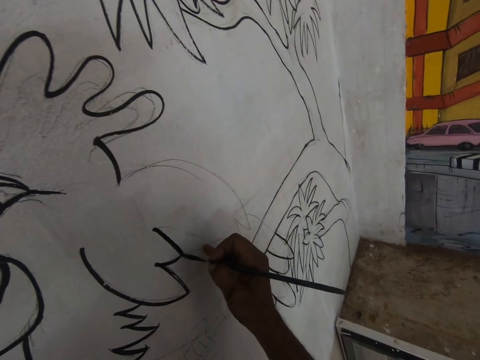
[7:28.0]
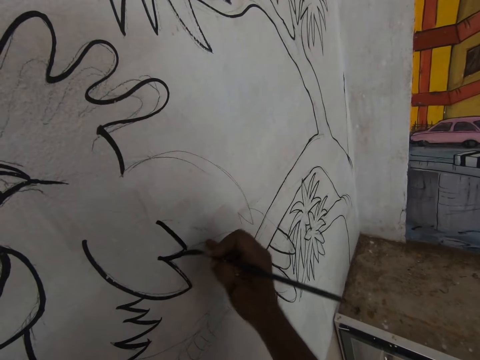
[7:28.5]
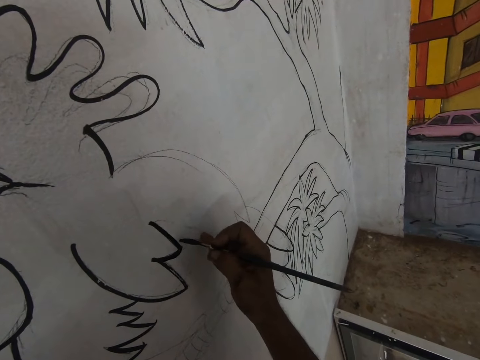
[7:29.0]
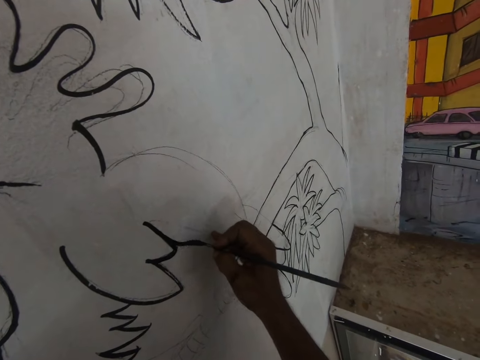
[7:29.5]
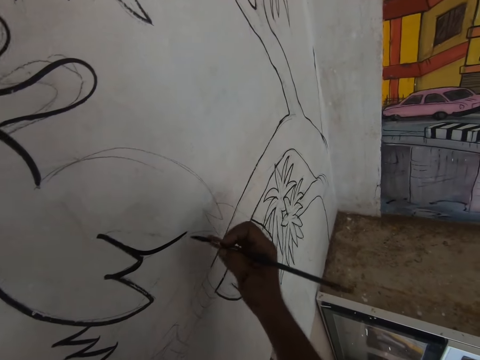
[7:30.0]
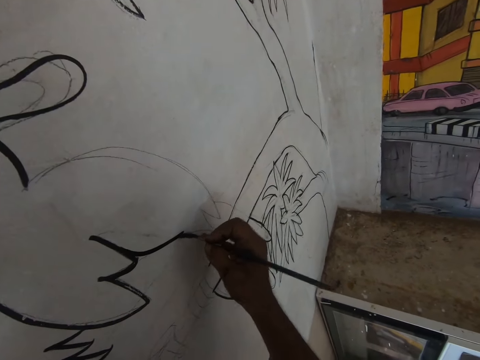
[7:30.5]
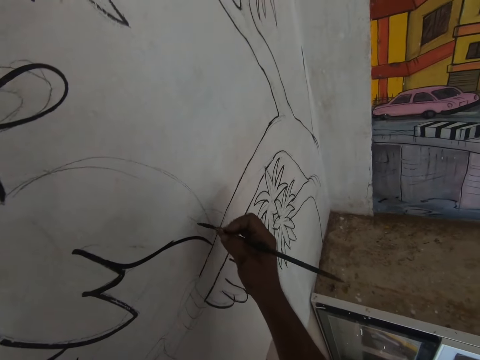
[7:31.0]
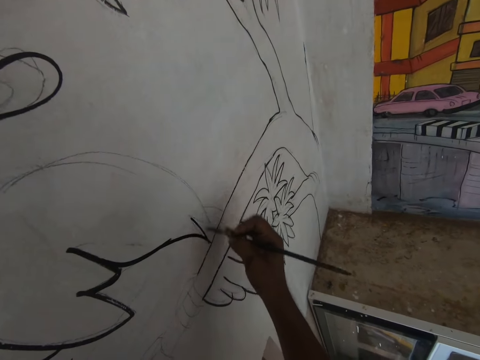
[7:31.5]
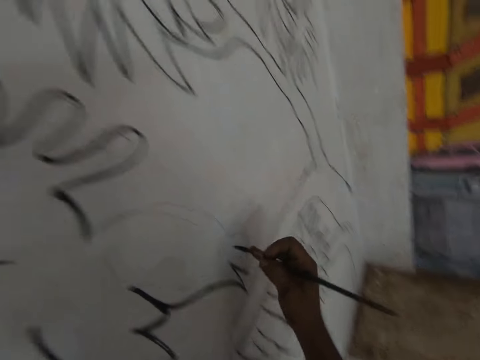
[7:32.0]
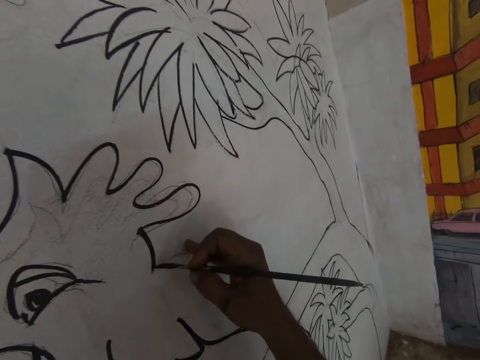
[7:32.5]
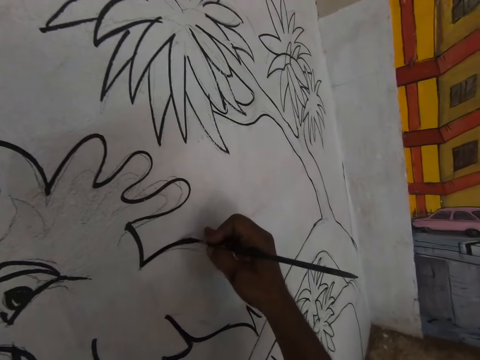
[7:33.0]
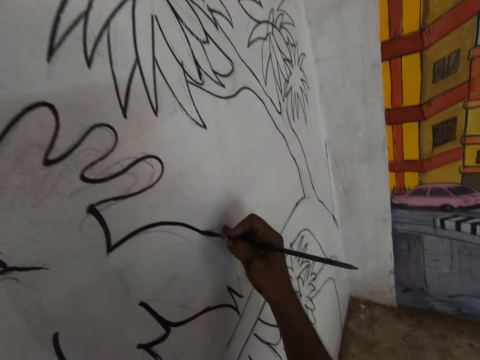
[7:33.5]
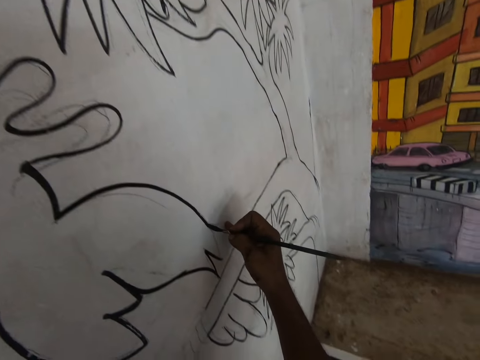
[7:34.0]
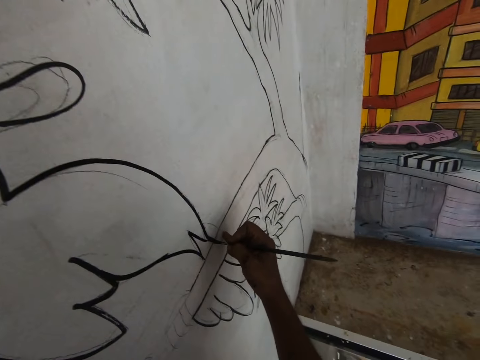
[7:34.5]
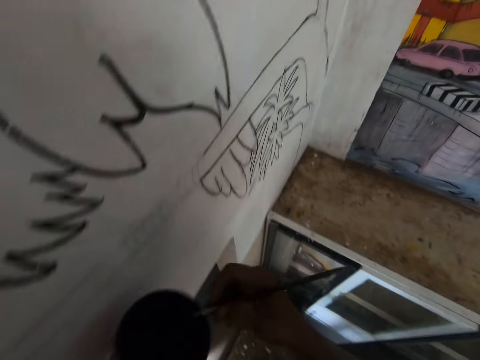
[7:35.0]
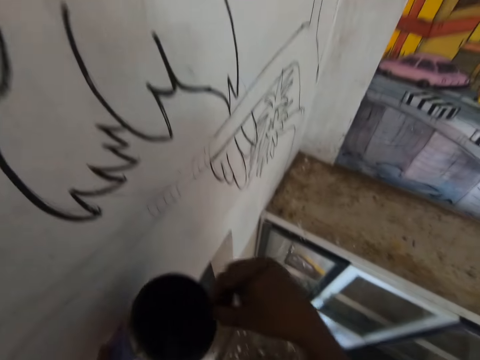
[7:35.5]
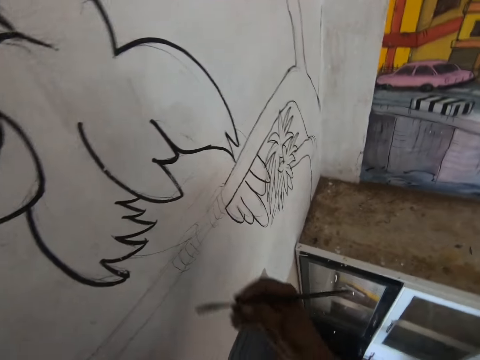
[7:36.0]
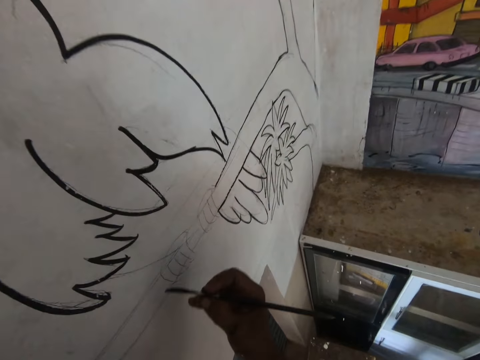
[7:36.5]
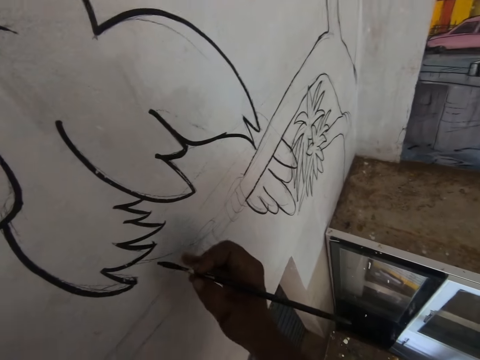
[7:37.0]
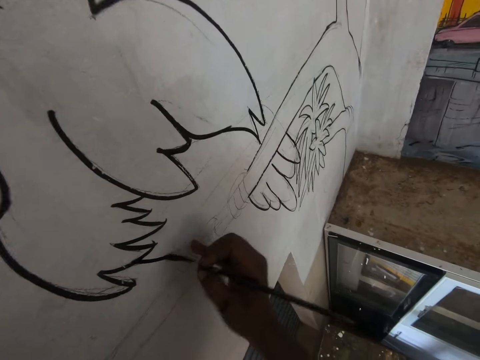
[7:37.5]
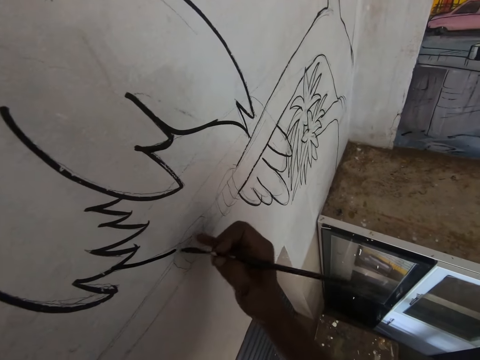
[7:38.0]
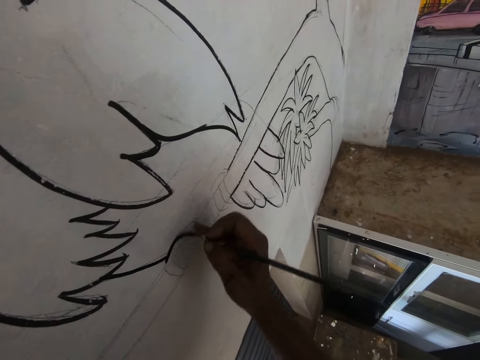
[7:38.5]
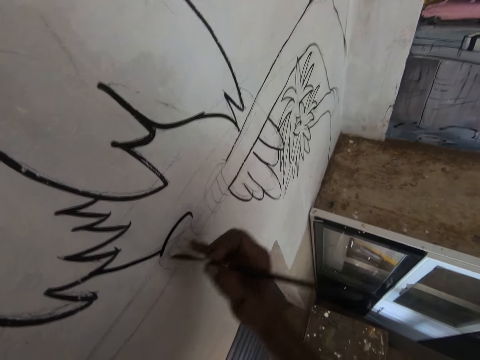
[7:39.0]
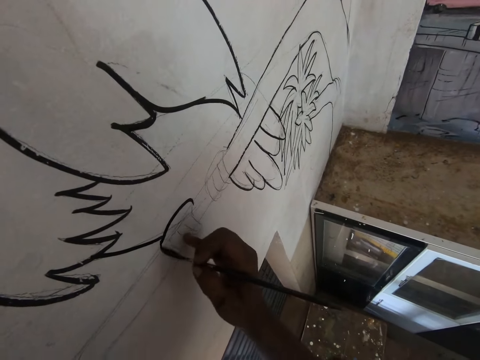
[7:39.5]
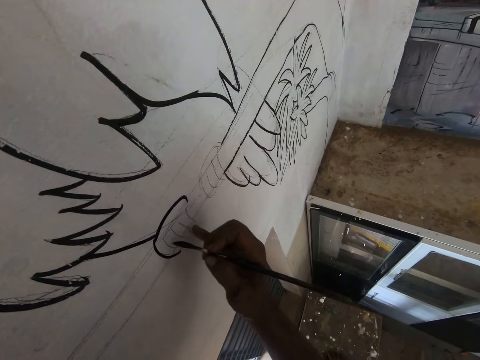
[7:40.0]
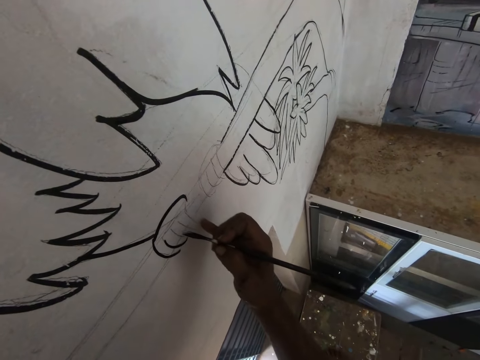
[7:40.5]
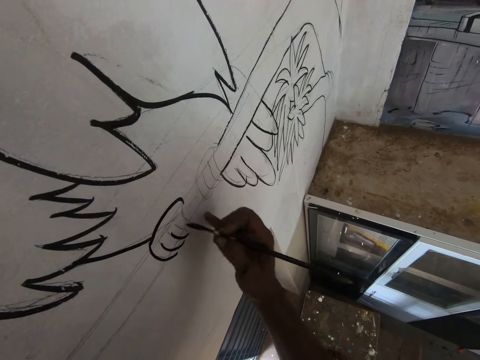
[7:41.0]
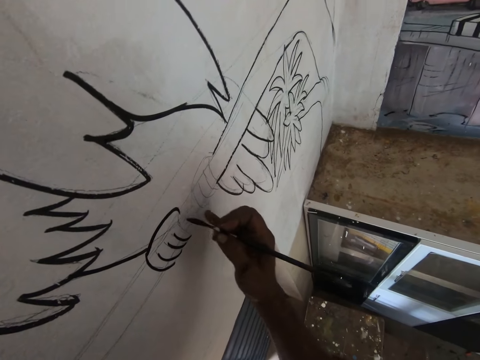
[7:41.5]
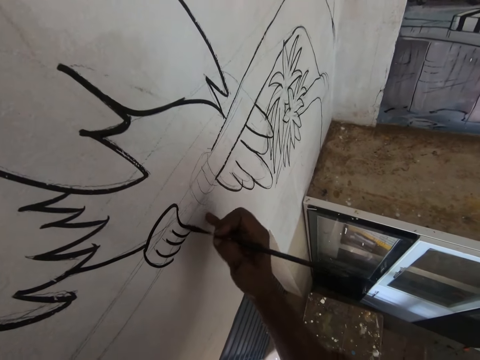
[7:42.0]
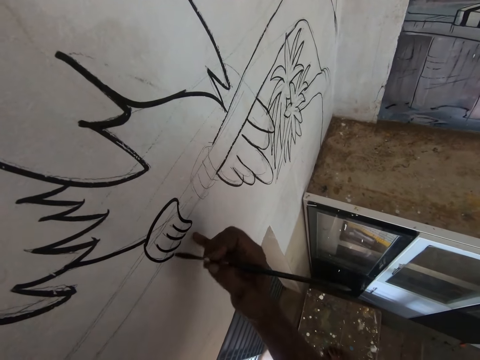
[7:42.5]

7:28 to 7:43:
The camera wearer paints the drawing of a tree on the wall with black paint. They dip the paintbrush in the black paint. They paint the drawing on the wall with black paint.

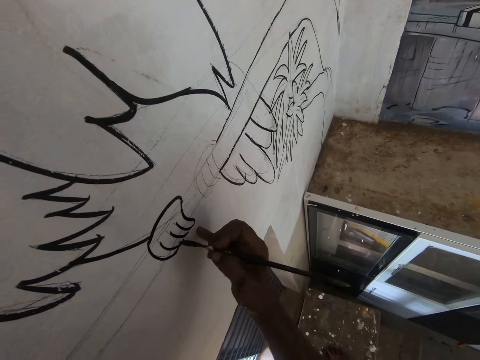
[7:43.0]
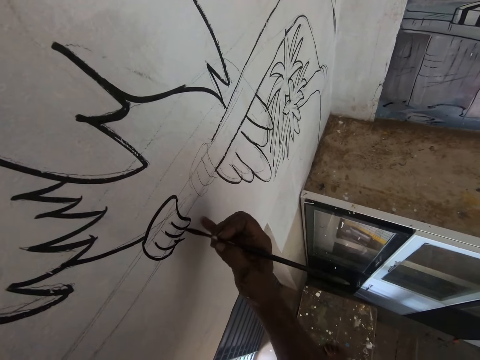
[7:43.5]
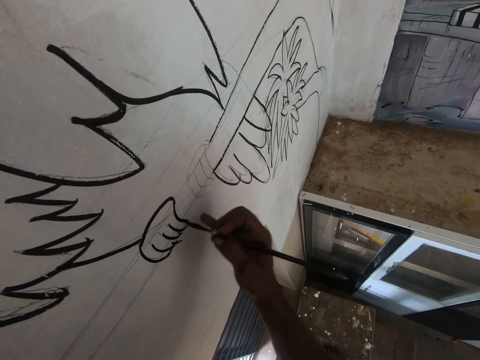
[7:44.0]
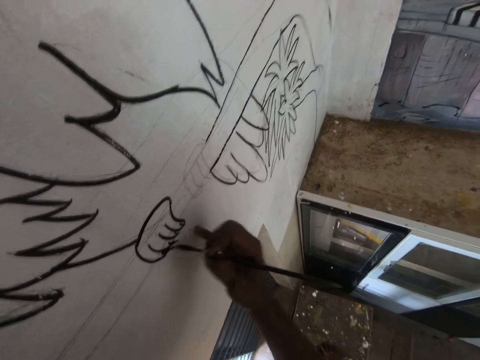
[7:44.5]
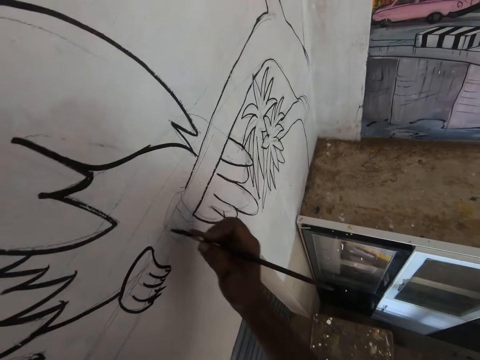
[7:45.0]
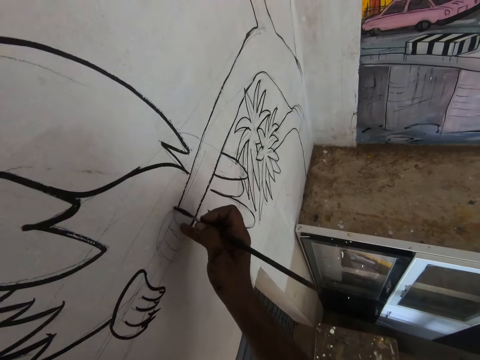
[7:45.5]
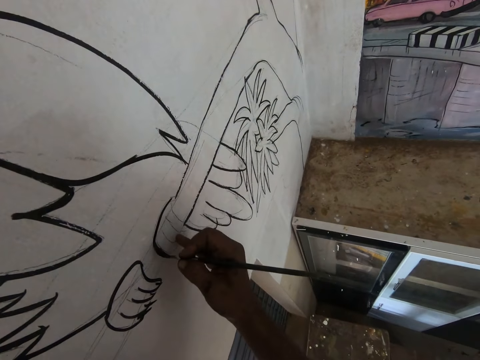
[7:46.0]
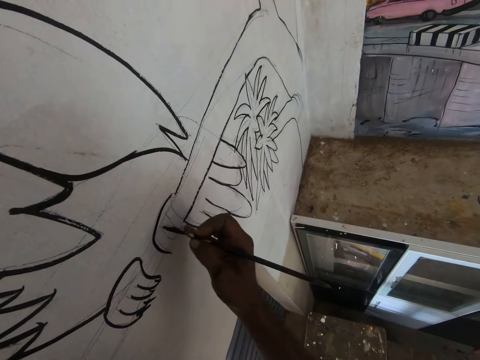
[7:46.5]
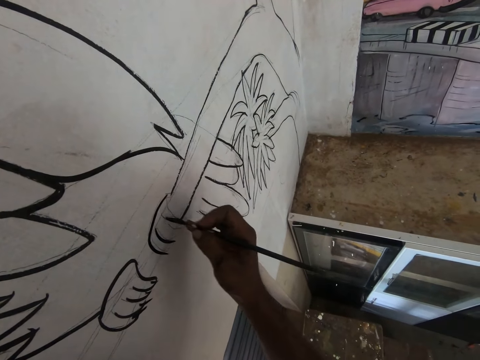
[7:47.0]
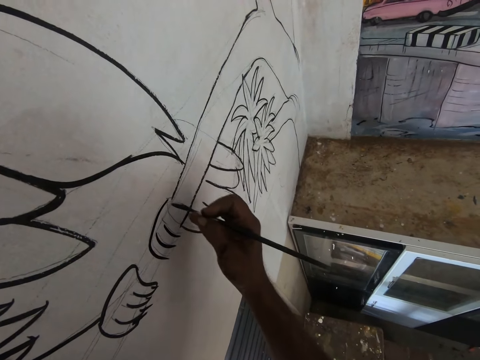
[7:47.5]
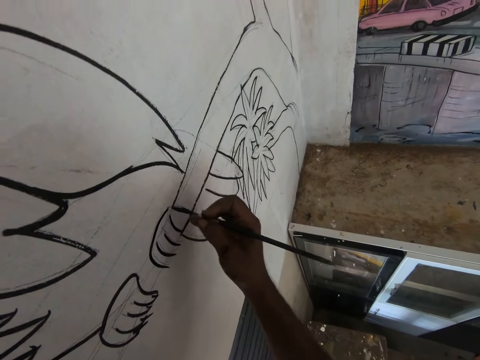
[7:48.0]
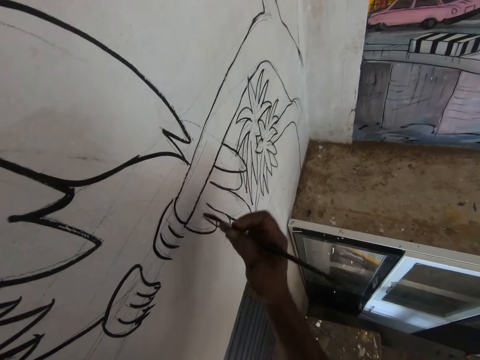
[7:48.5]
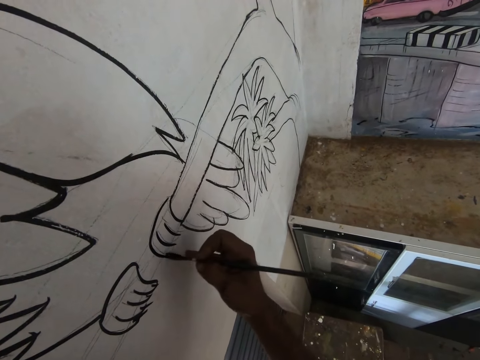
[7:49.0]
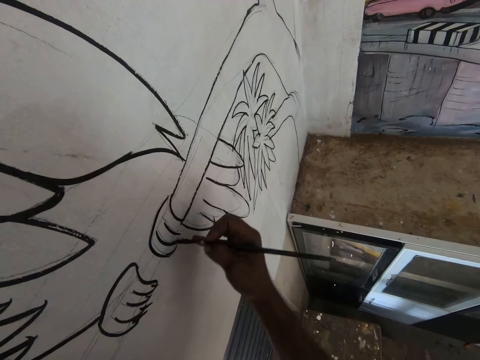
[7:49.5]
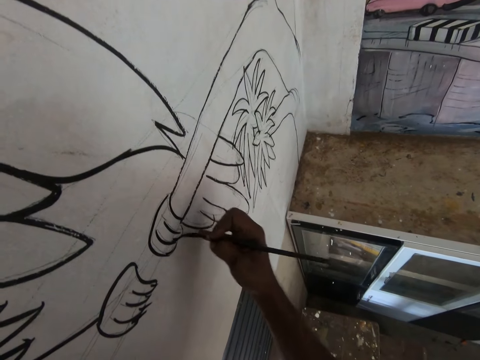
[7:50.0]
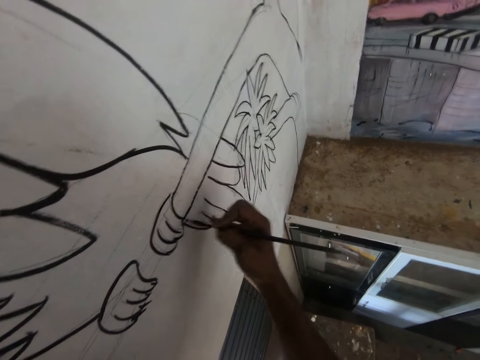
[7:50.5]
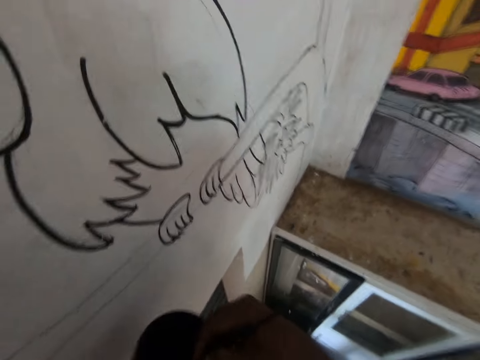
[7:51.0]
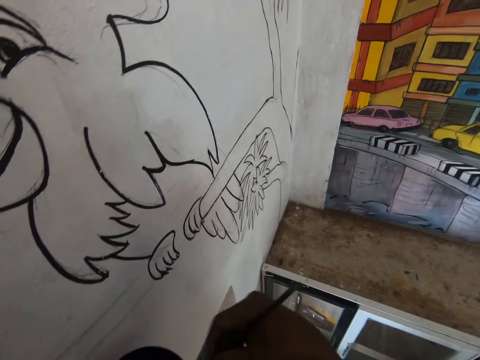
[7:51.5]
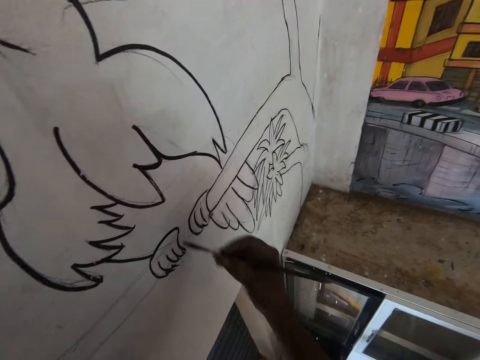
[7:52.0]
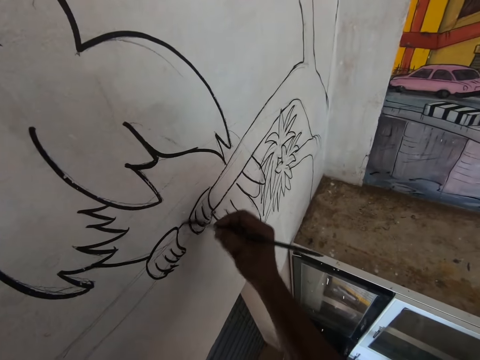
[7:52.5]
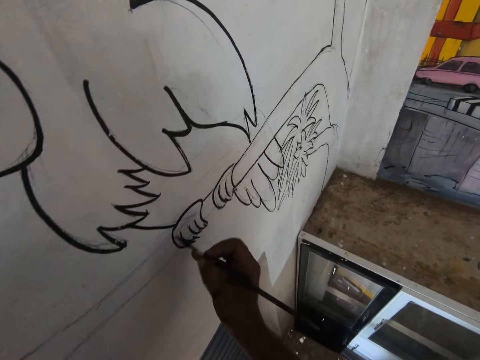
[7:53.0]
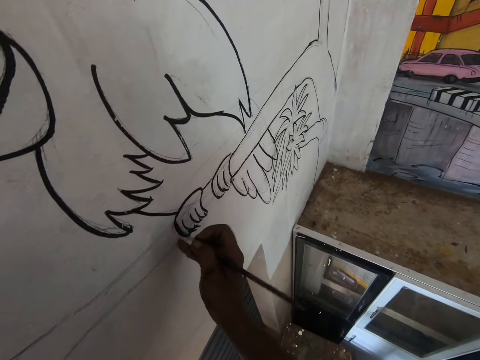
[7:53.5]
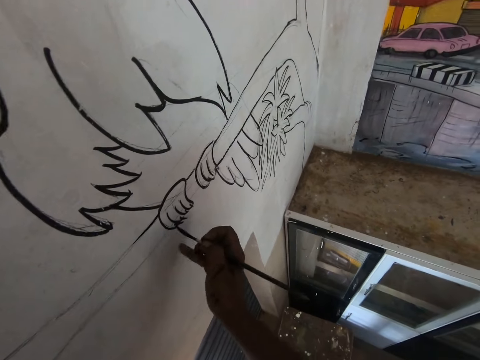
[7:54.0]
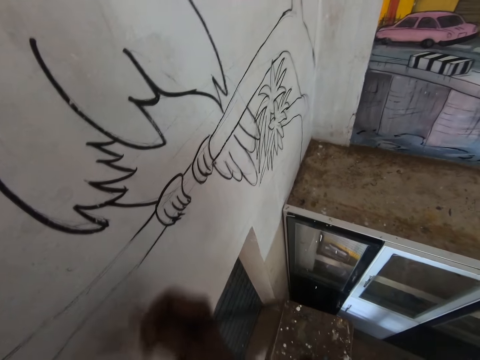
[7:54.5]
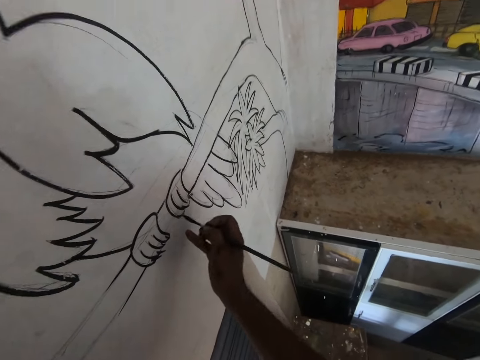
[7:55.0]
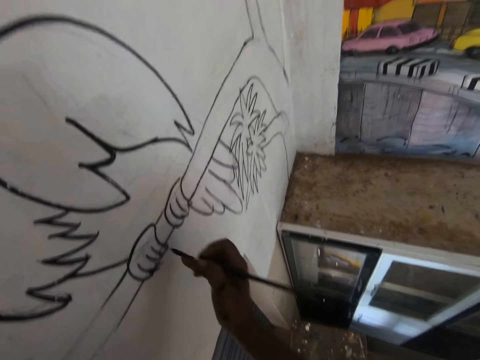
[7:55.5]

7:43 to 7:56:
The camera wearer dips the paintbrush in the black paint. They paint the drawing on the wall with black paint.
